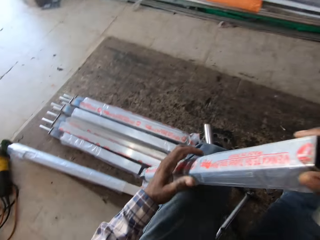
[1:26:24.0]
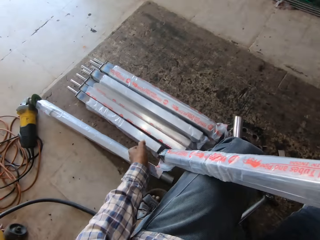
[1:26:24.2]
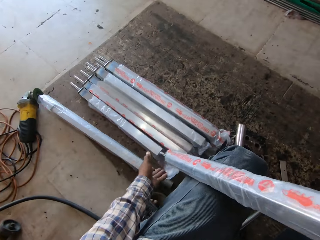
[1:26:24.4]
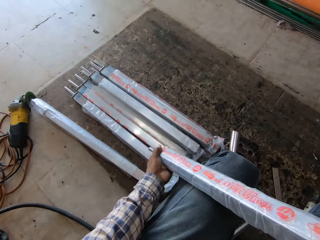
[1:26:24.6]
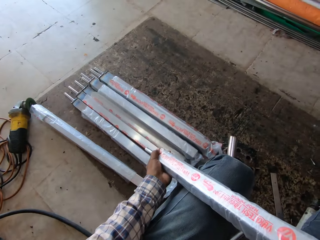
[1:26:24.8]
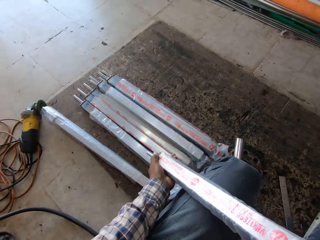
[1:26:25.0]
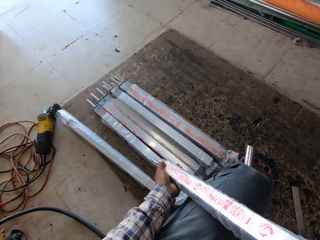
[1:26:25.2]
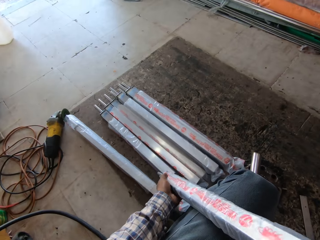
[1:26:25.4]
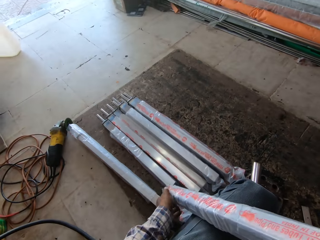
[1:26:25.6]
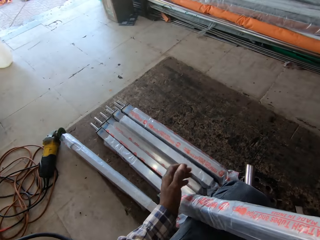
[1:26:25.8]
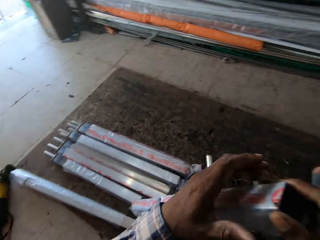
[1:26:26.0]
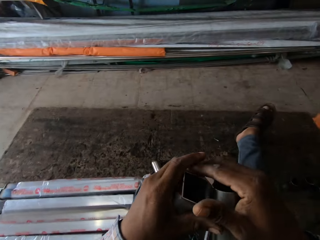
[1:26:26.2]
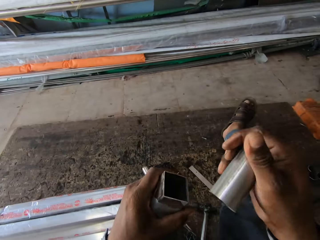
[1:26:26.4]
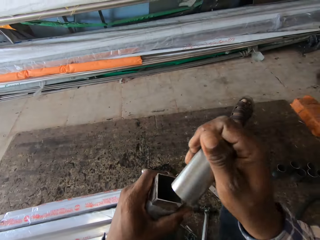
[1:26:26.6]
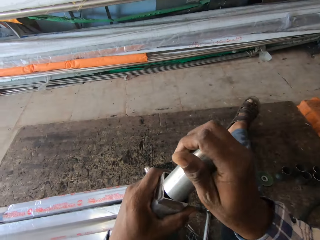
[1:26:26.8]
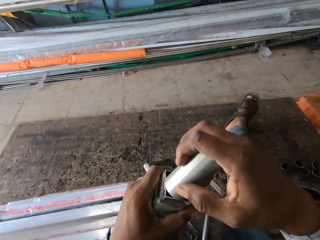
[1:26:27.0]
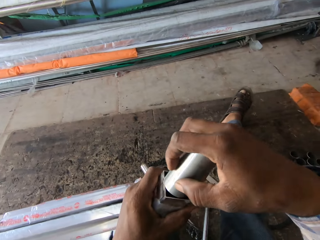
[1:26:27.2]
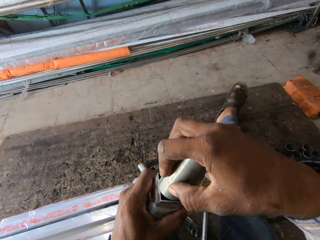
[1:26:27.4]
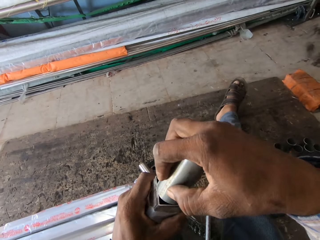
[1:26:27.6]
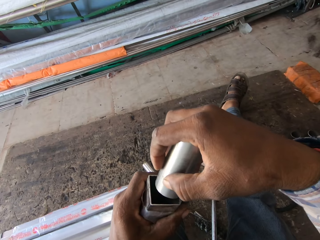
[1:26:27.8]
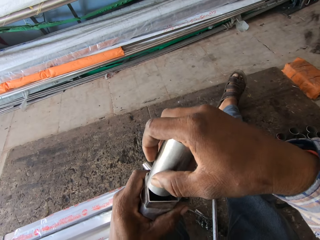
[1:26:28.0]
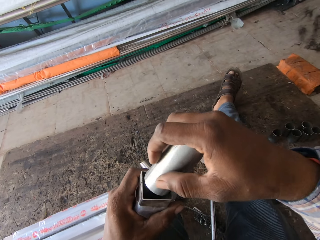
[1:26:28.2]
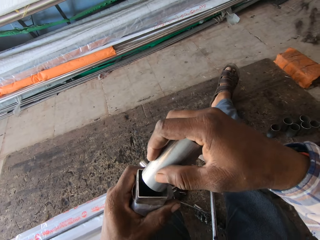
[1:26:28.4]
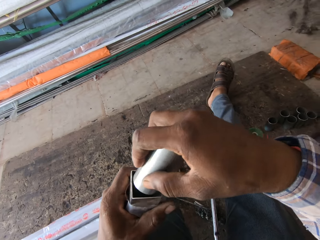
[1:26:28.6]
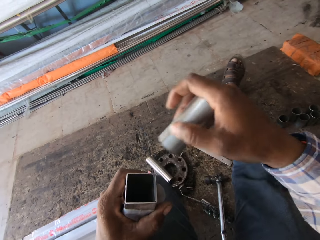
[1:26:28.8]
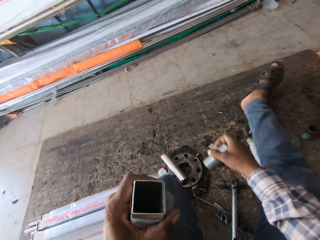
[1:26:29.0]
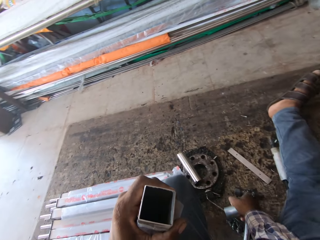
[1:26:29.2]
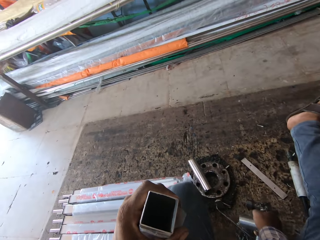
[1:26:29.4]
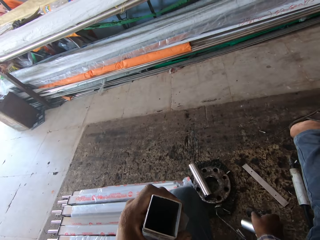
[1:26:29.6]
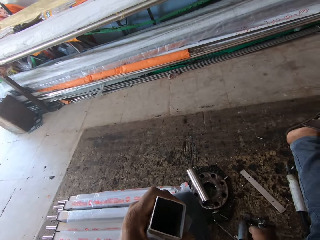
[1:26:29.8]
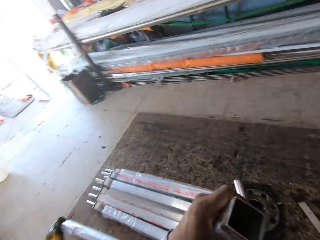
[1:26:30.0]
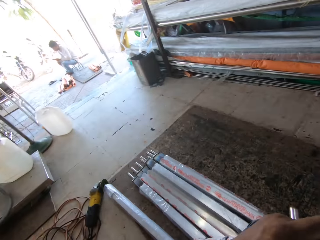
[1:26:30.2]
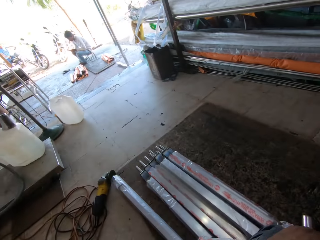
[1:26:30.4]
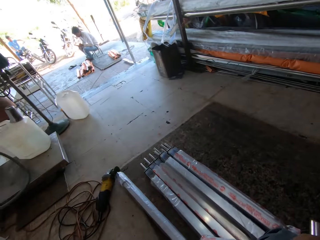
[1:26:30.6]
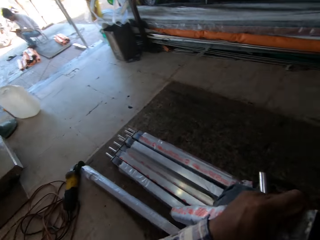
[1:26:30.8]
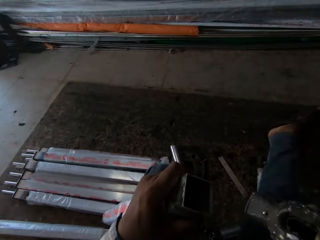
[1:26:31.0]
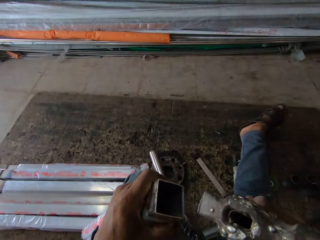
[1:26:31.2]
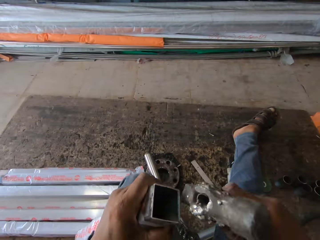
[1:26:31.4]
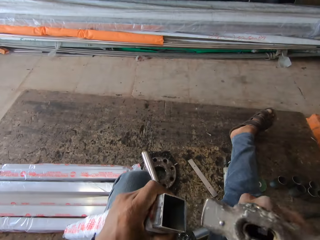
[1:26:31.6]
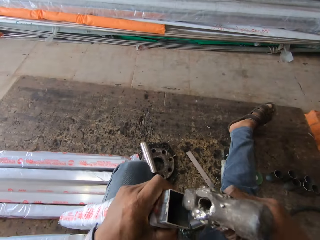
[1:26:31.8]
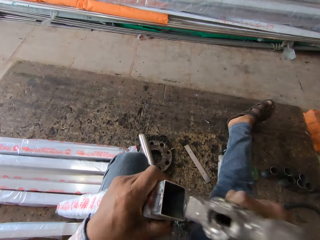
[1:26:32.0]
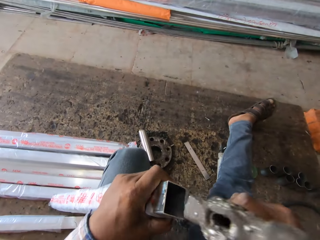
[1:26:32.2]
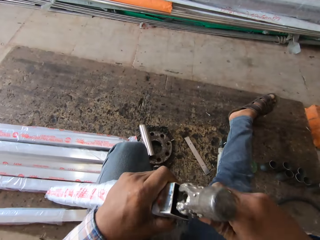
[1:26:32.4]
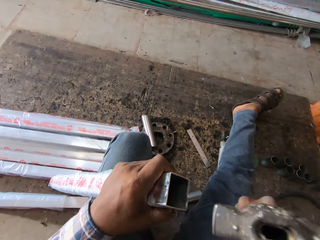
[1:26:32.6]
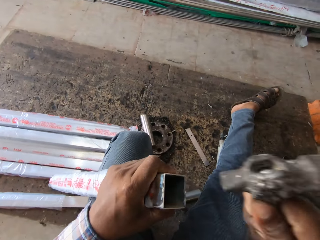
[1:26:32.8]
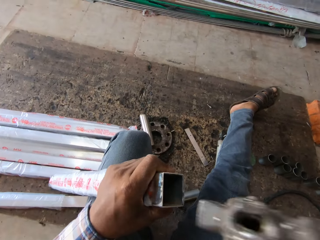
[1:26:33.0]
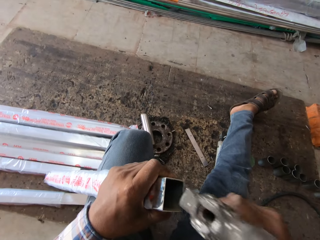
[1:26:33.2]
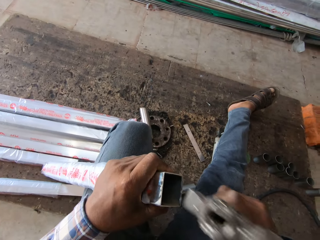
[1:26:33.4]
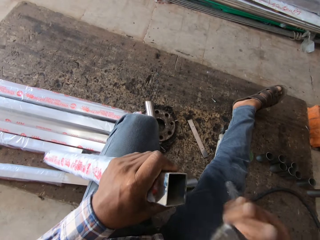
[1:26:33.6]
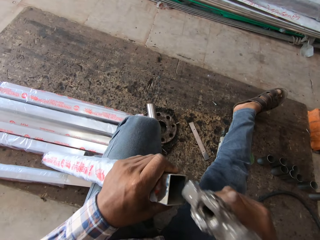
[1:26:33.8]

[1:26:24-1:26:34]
The camera wearer pulls down the polythene paper on the steel metal. He pulls out the steel from its nylon with his right hand. He bends the steel metal. He holds the steel metal with his right hand. He holds the steel metal on the top. He attaches the metal rod in his right hand to the steel in his left hand. He picks the hammer from the floor with his right hand and drops the metal rod in his right hand on the floor. He hits the mouth of the steel with the hammer in his right hand. He holds the hammer.

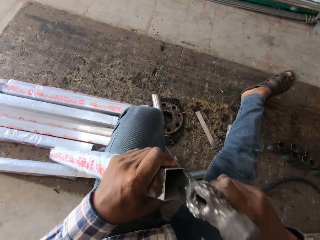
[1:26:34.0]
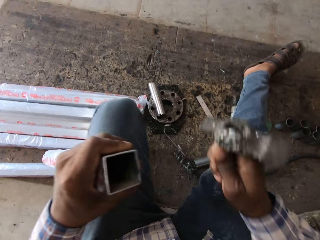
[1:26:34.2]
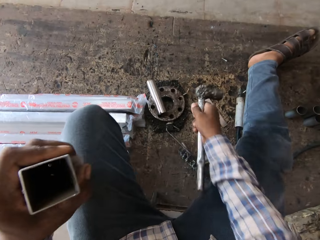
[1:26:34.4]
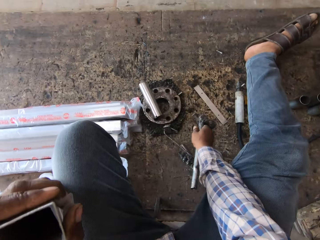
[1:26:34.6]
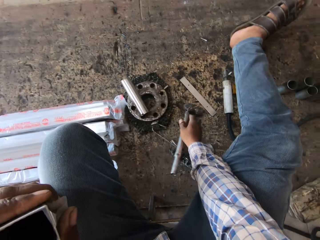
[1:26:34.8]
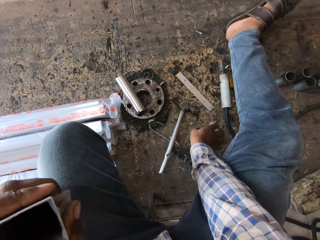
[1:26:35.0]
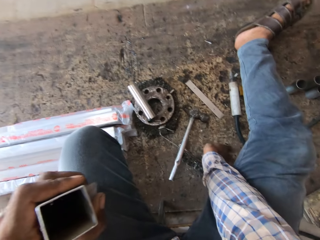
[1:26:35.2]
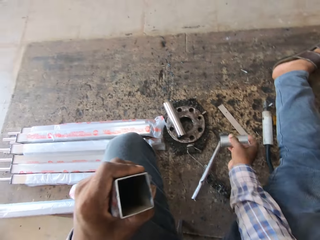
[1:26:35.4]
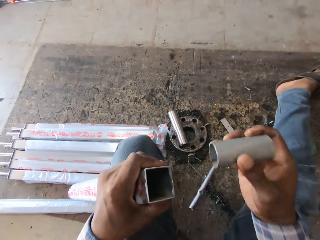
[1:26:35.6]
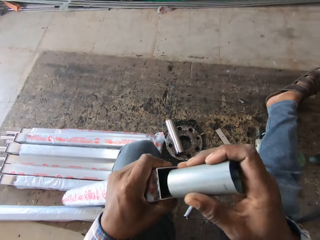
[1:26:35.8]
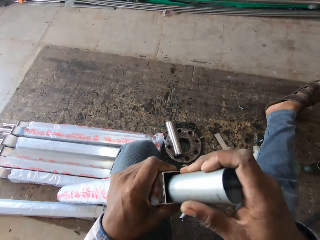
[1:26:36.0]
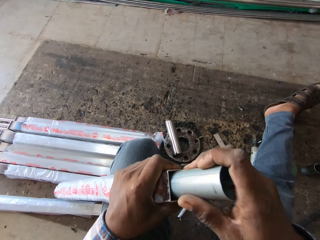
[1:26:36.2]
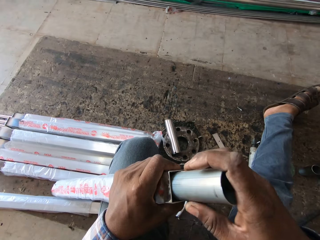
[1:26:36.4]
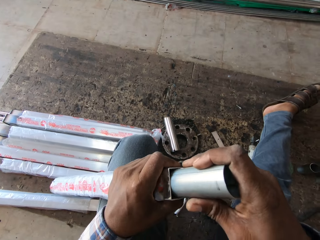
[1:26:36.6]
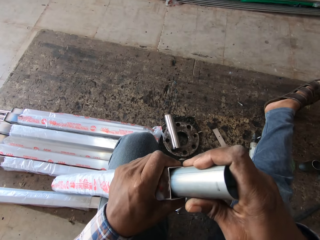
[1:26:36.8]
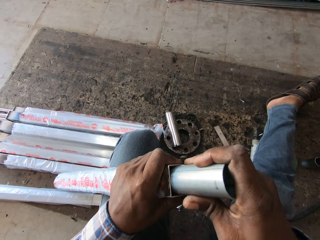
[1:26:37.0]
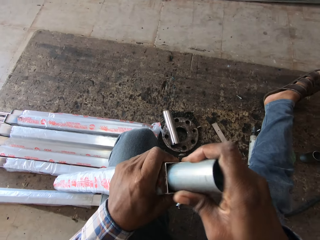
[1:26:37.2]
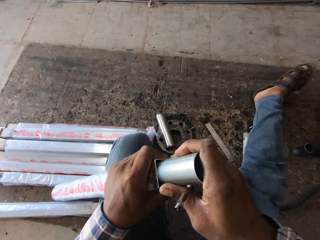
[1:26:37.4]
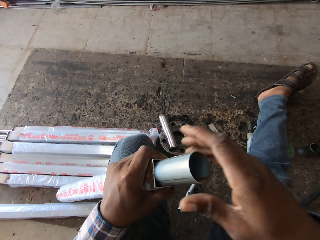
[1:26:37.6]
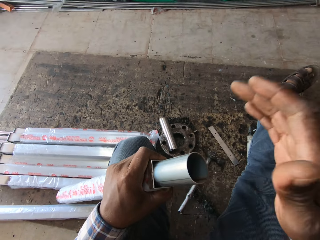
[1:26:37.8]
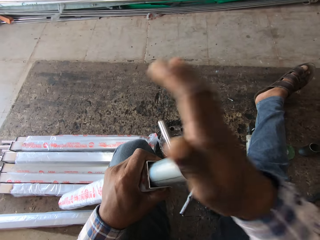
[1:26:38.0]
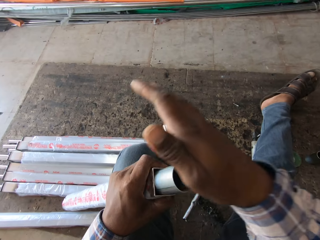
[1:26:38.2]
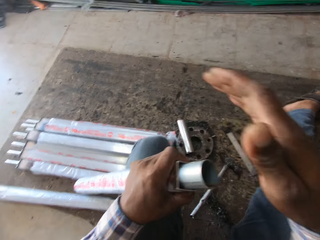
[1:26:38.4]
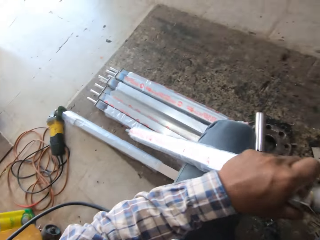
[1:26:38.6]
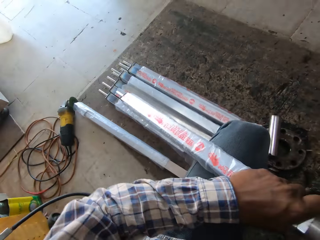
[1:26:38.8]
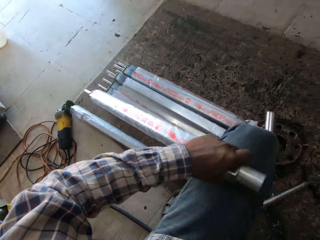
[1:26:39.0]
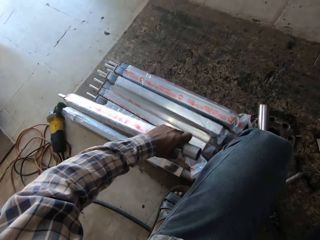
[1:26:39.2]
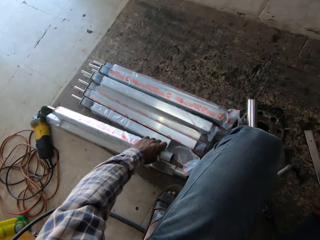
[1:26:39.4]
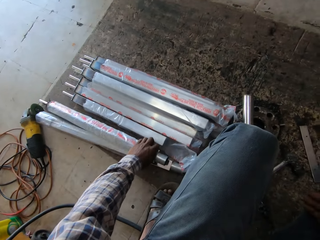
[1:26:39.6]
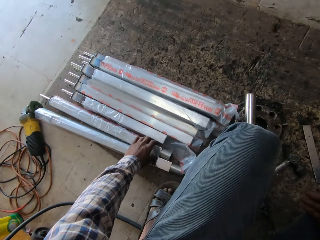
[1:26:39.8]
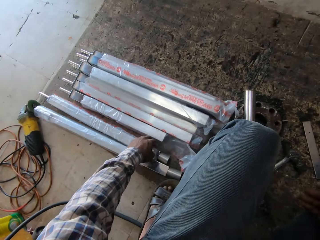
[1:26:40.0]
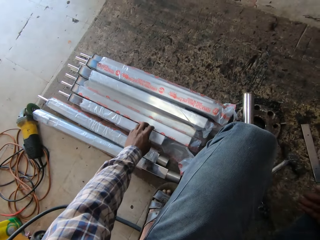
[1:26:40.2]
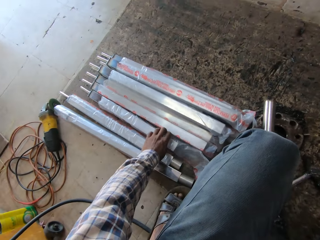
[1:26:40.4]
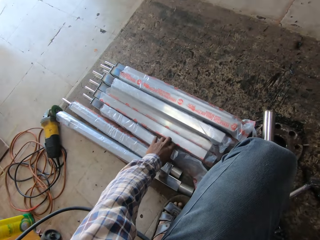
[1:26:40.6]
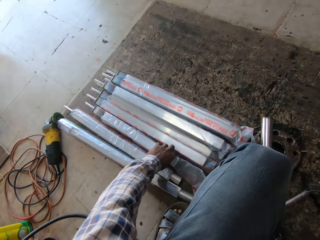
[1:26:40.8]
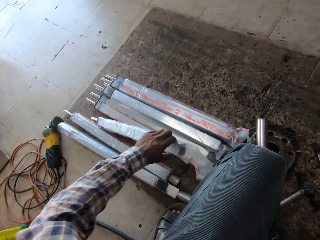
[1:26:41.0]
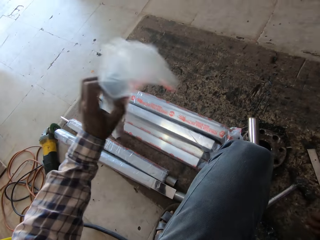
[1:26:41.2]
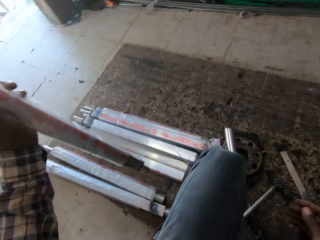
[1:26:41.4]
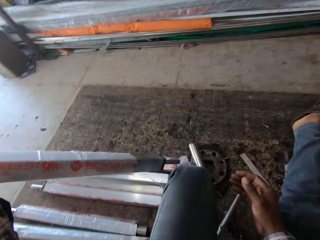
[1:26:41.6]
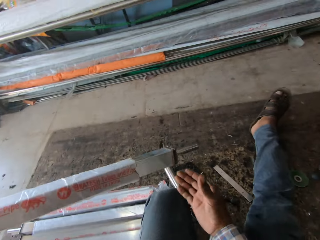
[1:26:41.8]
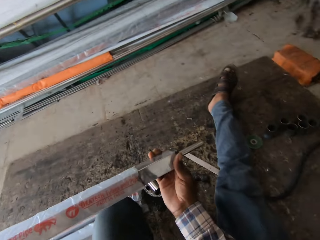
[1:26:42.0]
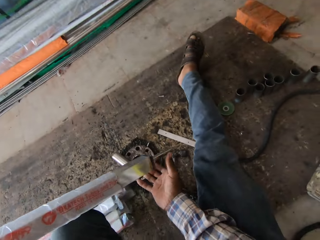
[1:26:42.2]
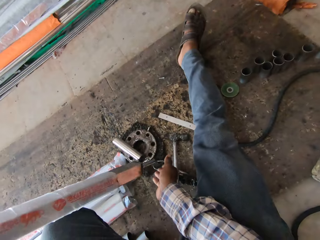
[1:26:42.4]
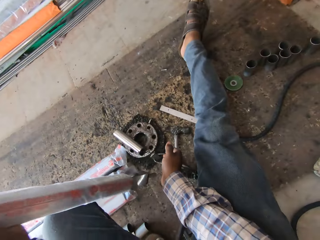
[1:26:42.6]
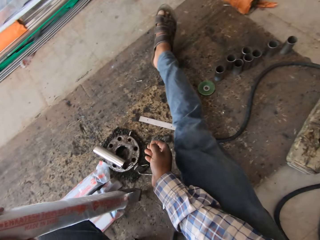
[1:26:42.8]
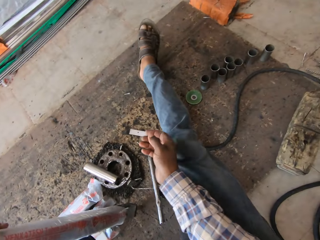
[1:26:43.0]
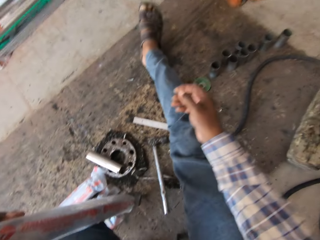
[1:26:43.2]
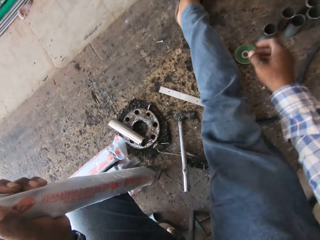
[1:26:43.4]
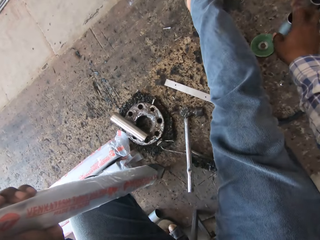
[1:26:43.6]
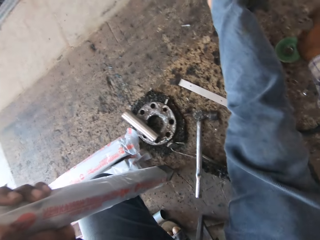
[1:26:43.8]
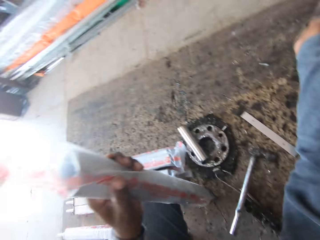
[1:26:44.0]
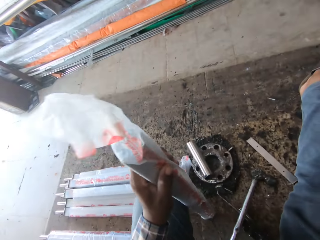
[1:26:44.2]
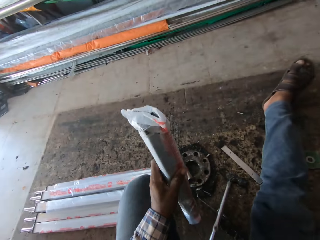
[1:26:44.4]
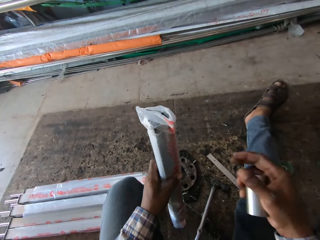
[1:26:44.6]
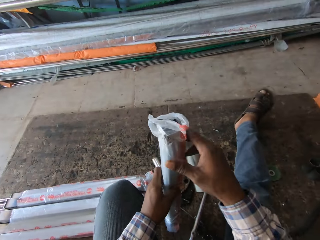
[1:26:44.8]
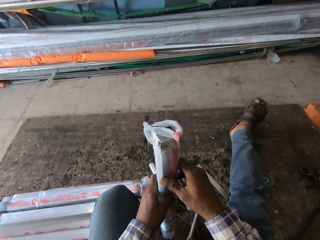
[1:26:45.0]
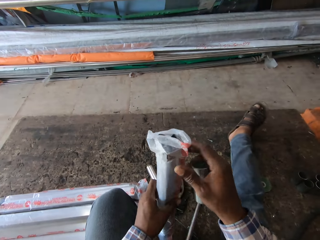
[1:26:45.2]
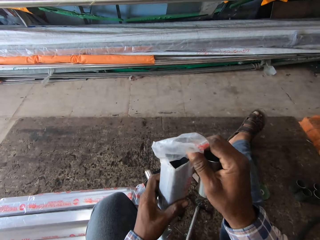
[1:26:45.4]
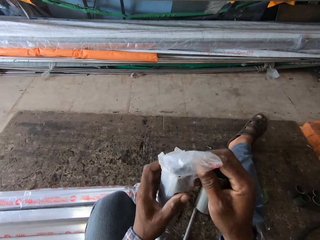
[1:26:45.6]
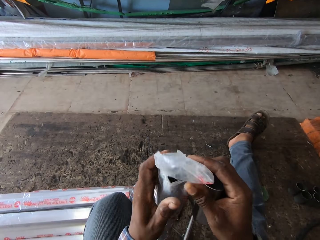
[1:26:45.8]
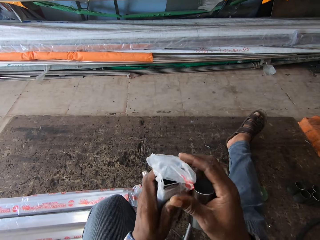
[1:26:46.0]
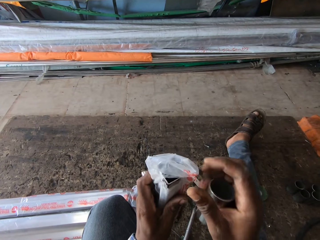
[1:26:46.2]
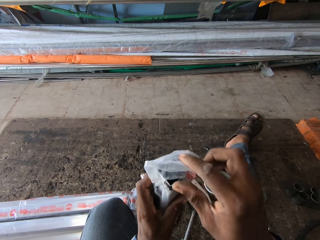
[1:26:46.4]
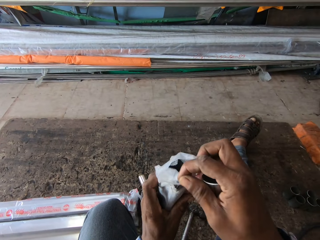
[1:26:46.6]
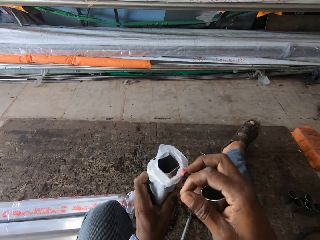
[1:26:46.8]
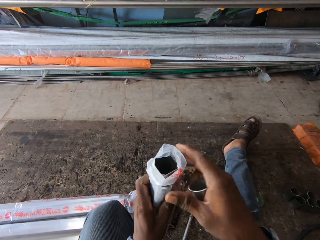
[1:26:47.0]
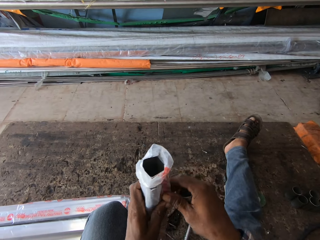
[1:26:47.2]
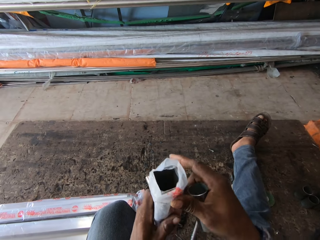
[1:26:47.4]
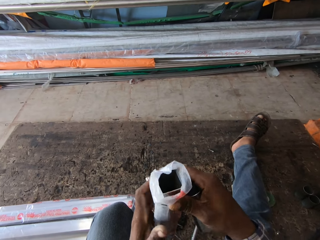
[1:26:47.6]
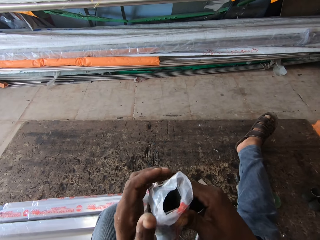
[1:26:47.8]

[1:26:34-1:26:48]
The camera wearer drops the hammer in his right hand on the floor. He picks the metal rod from the floor with his right hand. He attaches the metal rod in his right hand to the steel in his left hand. He hits the steel with his right hand. He drops the steel in his left hand with the other steels on the floor. He picks a steel from the floor with his left hand. He touches the steel with his right hand. He holds the metal with his right hand. He drops the steel in his left hand on the floor. He holds the steel metal on the floor and removes his right hand from the steel metal. He picks a metal rod from the floor with his right hand. He adjusts the nylon on the steel with both hands. He pulls down the polythene paper on the steel metal. He pulls the polythene paper down with both hands.
